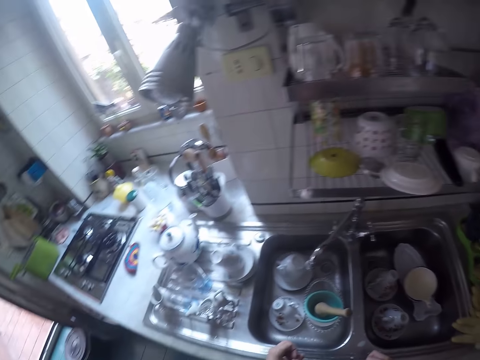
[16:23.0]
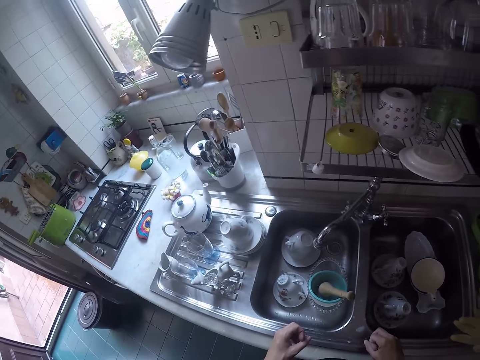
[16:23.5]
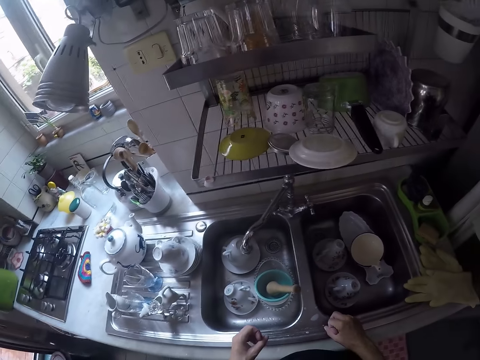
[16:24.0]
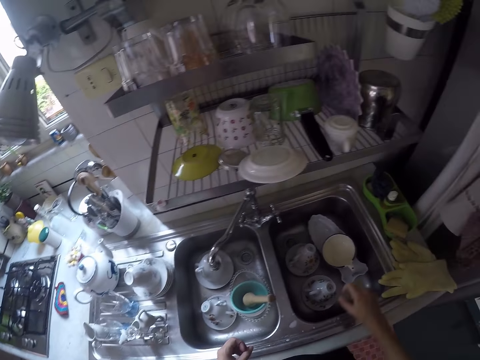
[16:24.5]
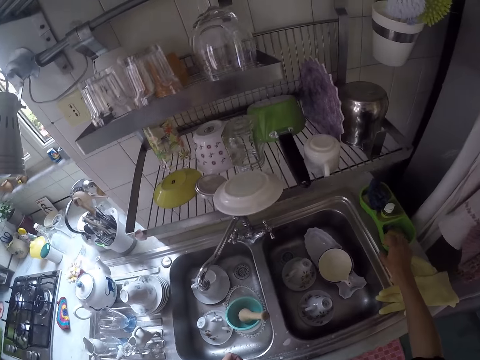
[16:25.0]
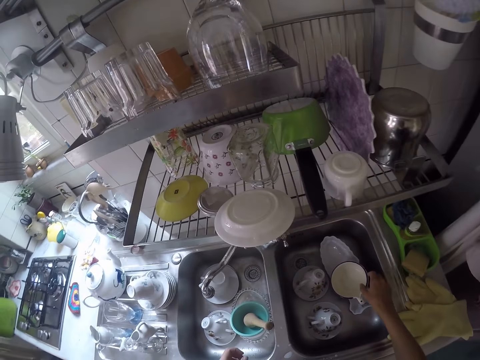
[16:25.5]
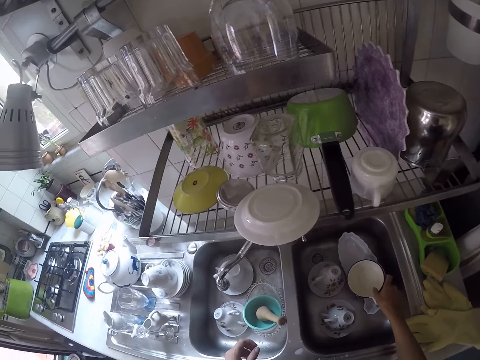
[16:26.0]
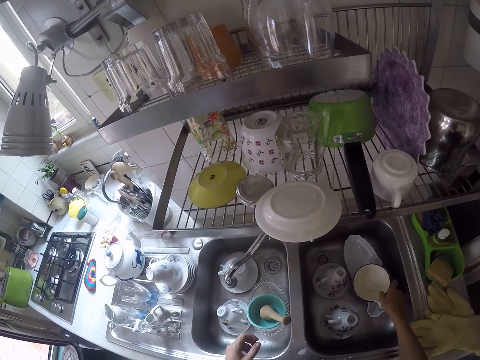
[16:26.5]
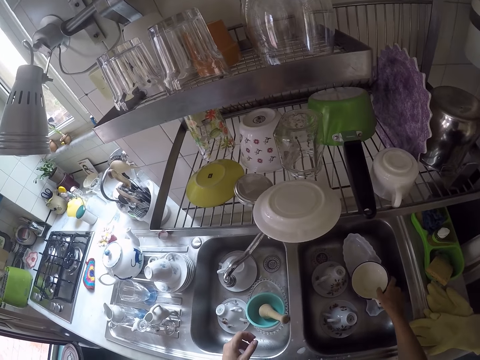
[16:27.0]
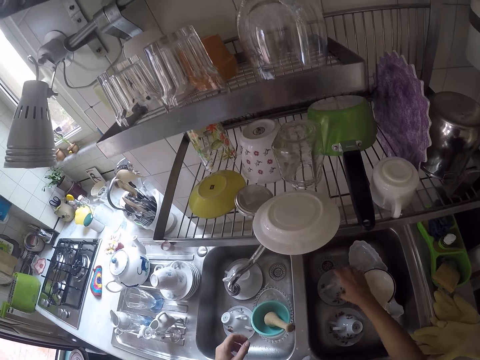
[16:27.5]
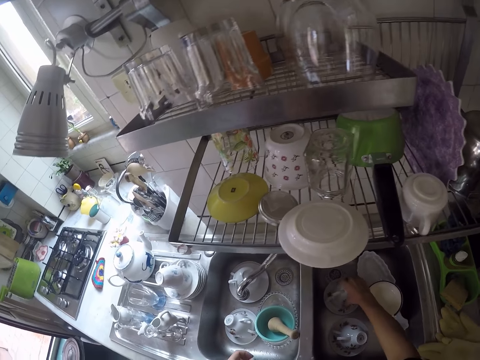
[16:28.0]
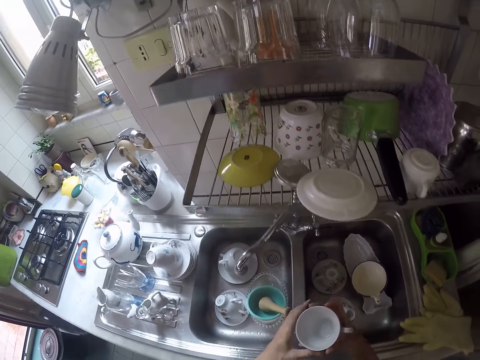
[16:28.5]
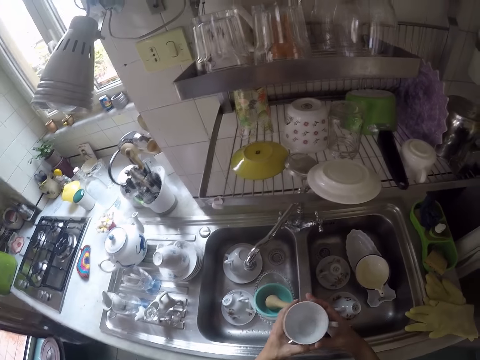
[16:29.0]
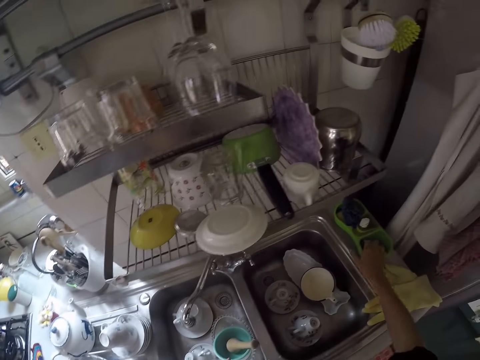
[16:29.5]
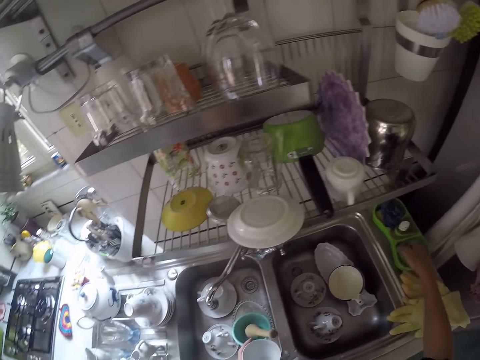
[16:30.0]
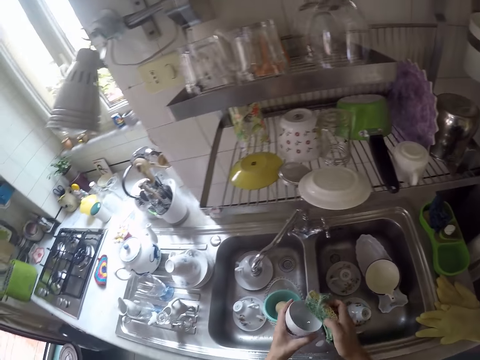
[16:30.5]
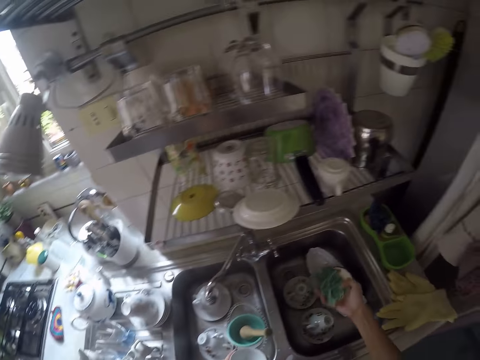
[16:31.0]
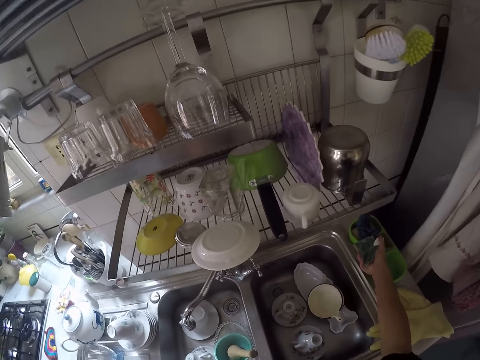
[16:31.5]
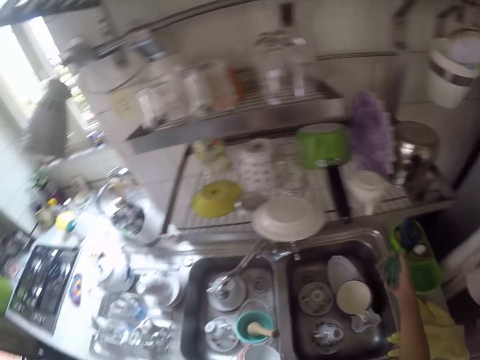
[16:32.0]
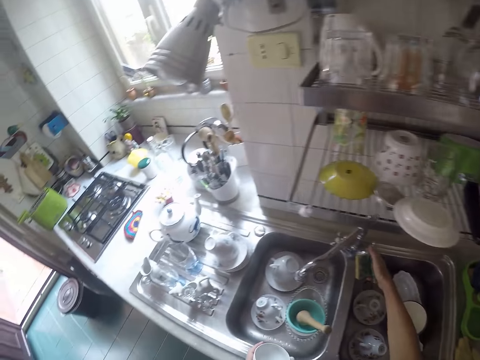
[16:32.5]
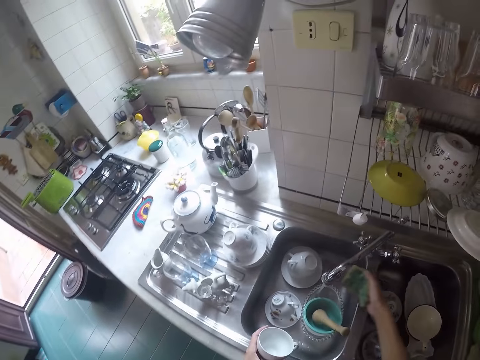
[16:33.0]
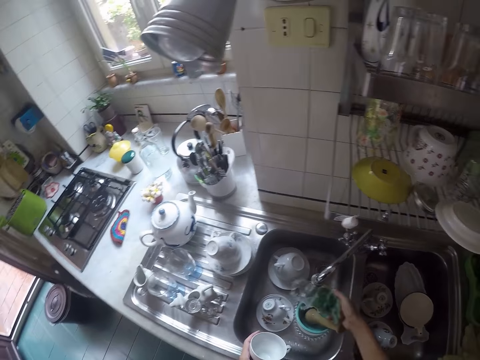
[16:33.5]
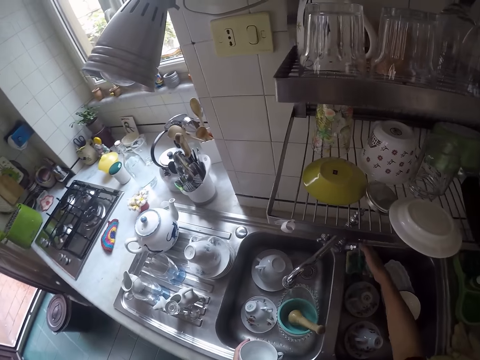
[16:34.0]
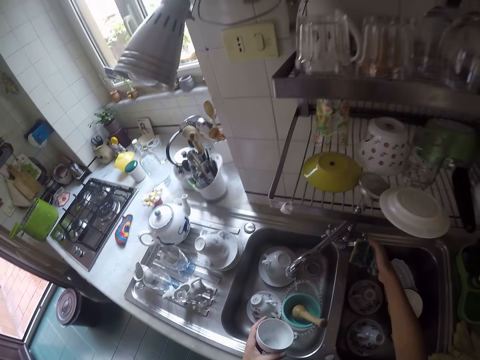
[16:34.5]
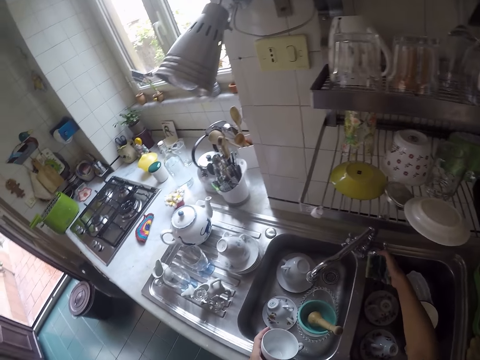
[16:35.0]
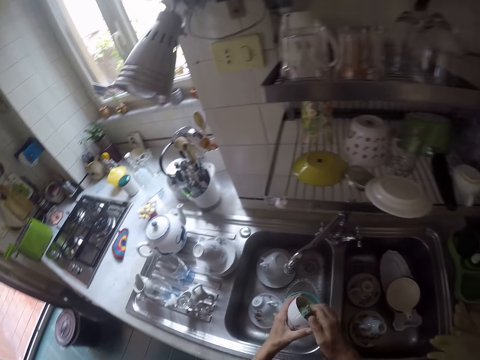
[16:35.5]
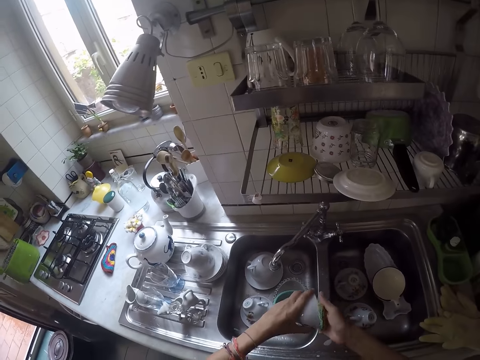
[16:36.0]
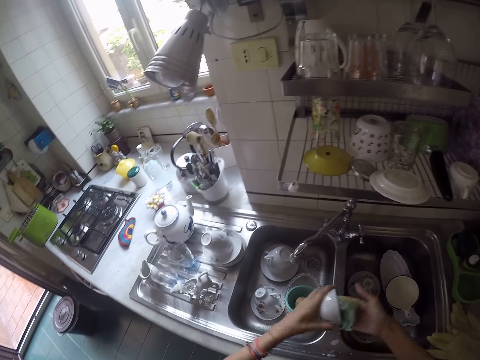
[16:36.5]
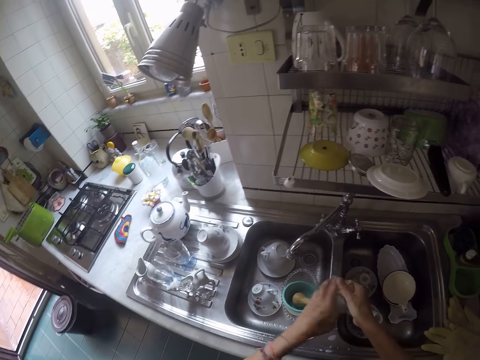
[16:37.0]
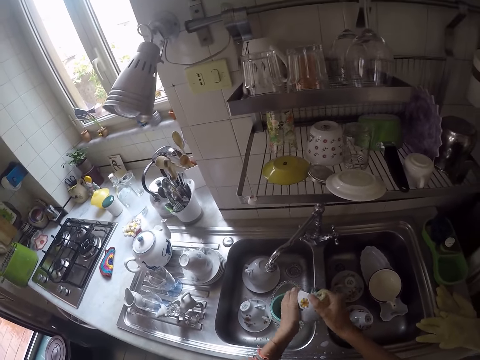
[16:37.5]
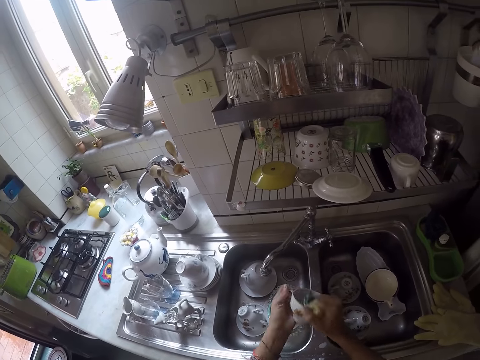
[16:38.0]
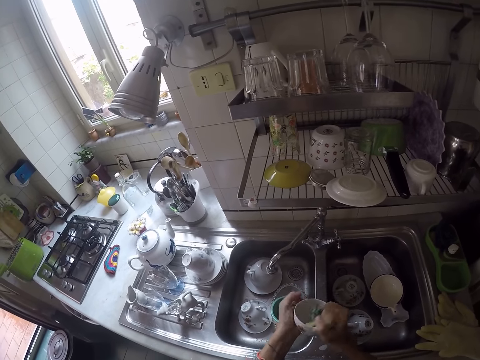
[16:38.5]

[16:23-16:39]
The camera wearer looks around. They stretch a hand in the sink. They touch utensils in the sink. They take a cup from the sink. They take a scouring pad. They put soap in the scouring pad. They open the tap. They put water in the scouring pad. They close the tap. They scrub the cup.

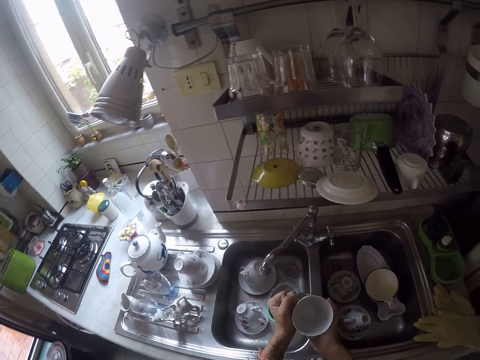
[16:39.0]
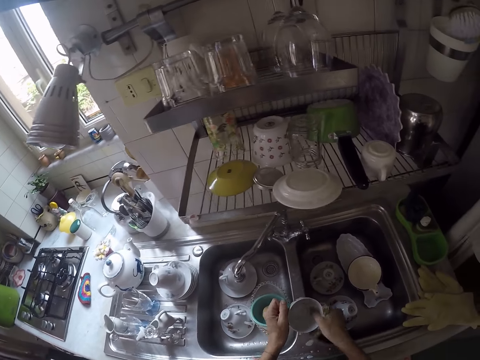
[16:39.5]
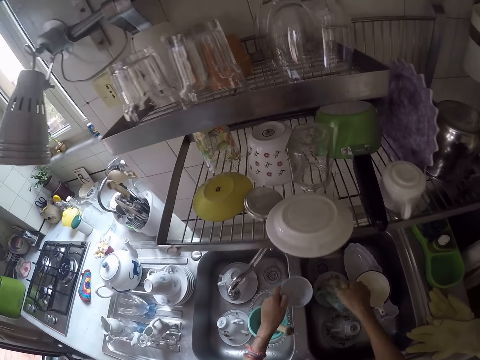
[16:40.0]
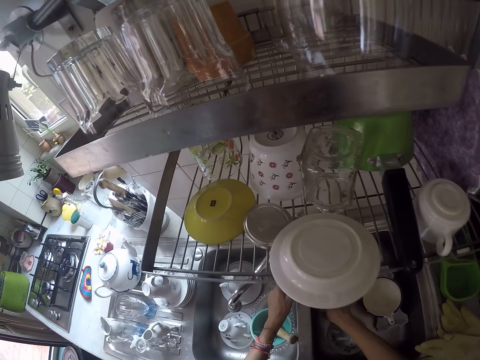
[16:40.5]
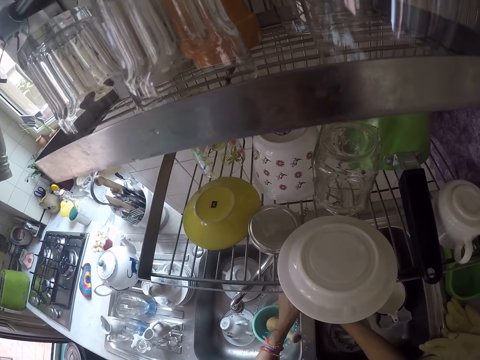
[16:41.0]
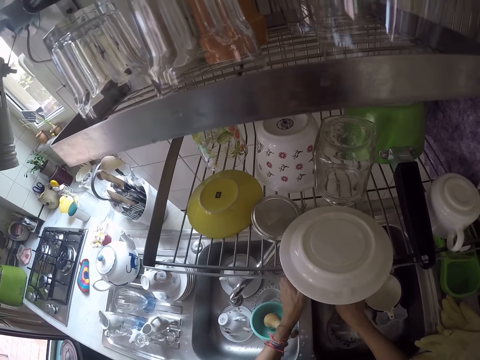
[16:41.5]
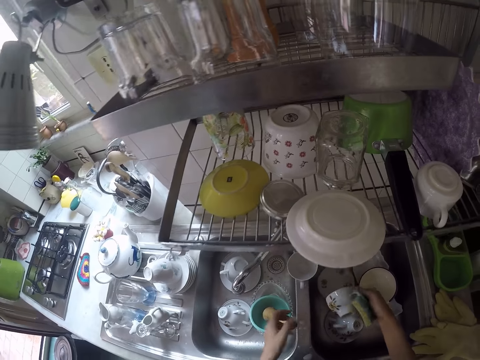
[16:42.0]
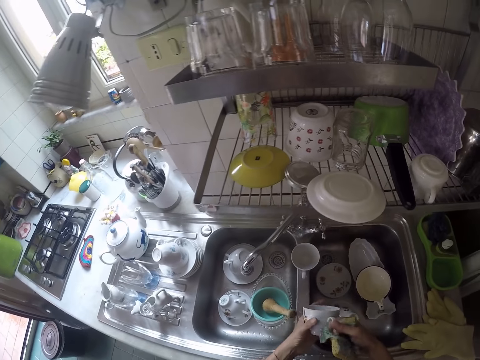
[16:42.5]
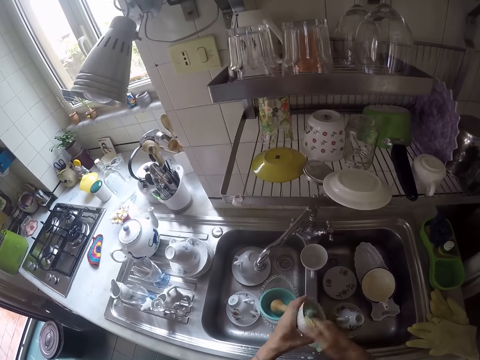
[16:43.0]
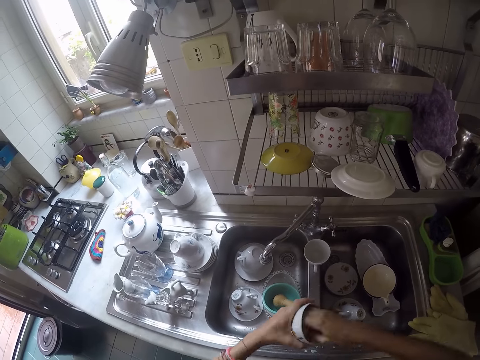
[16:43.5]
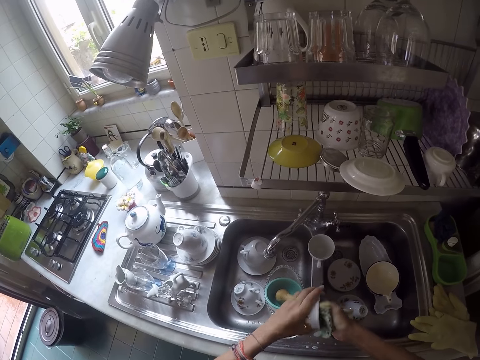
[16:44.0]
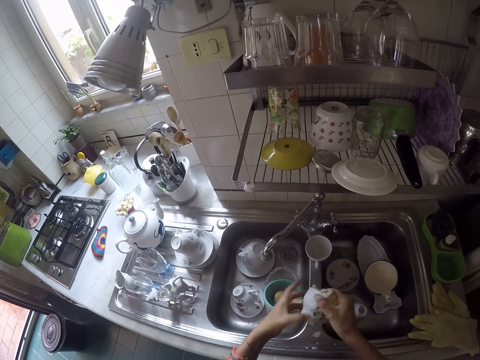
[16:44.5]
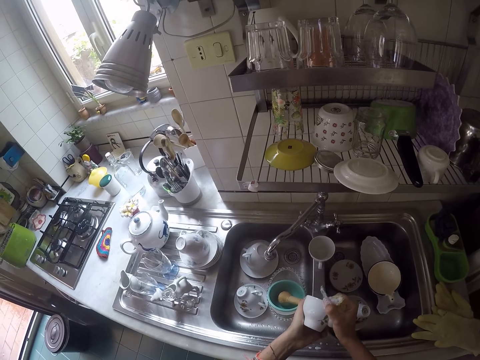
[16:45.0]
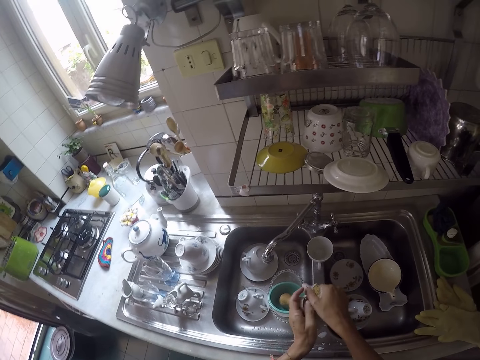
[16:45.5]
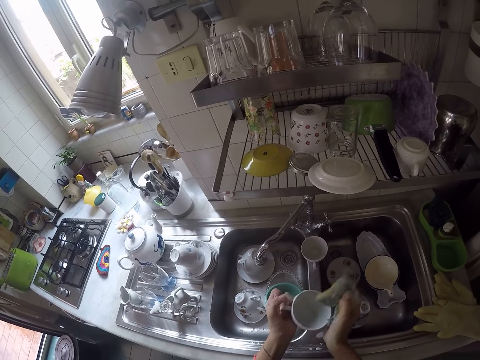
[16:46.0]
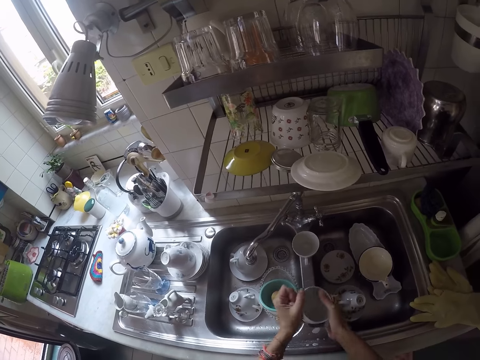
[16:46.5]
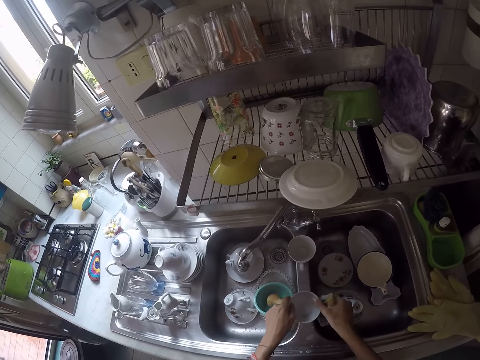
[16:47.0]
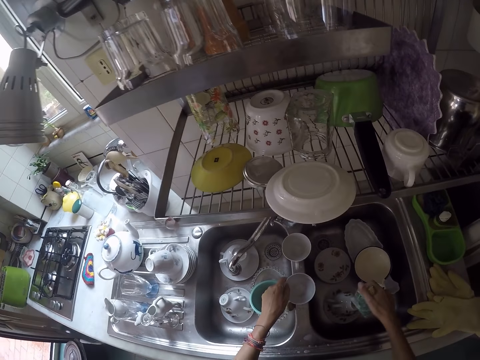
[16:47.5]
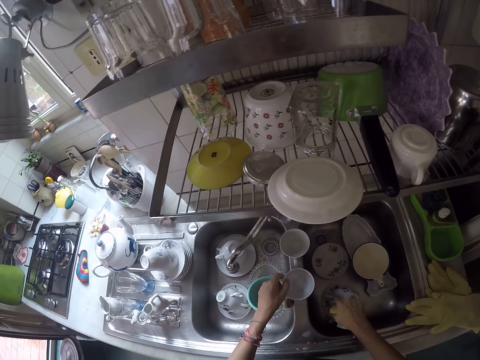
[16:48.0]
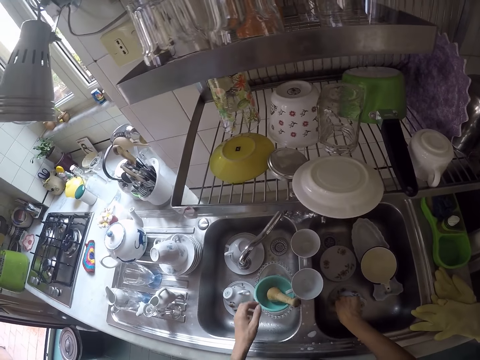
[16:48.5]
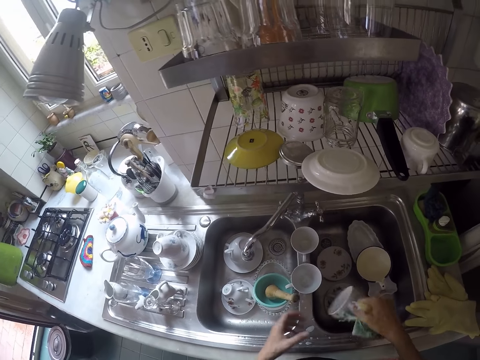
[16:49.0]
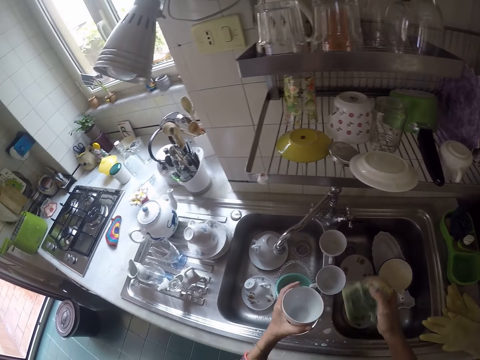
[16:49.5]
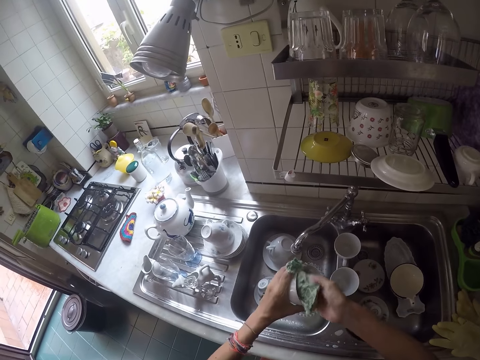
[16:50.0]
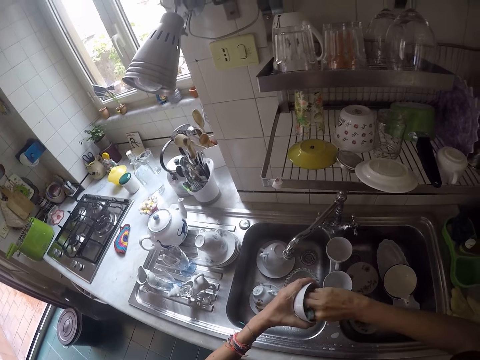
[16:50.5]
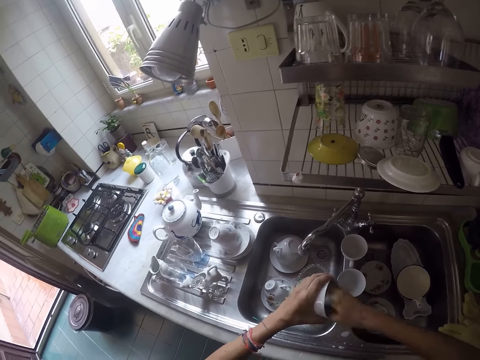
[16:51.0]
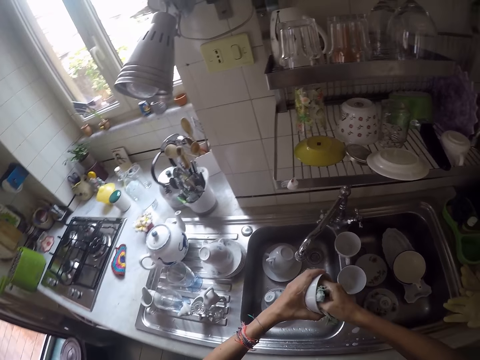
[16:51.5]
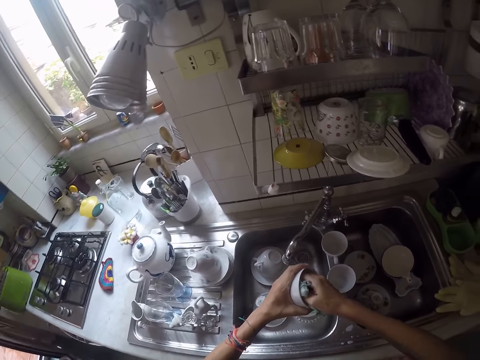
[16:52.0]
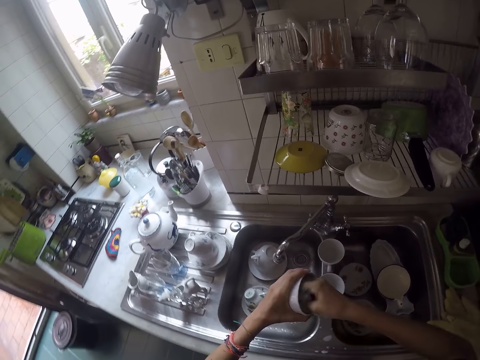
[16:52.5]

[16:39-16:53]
The camera wearer puts the cup on the sink slab. They take another cup. They scrub the cup. They put the cup on the sink slab. They take another cup. They scrub the cup.
